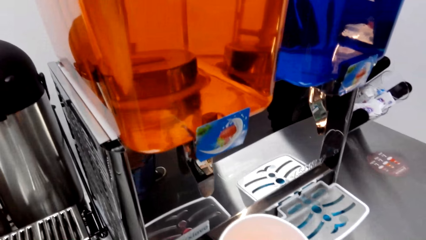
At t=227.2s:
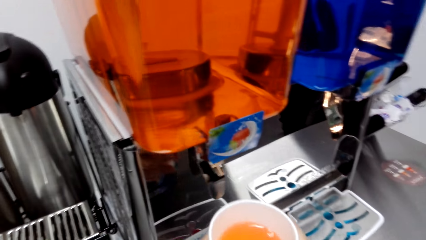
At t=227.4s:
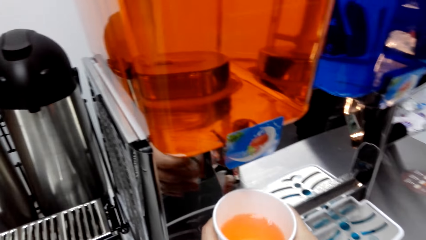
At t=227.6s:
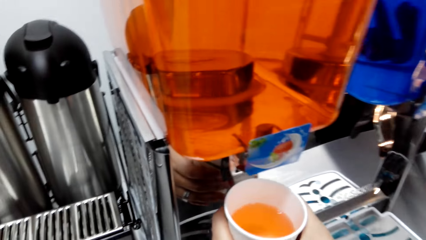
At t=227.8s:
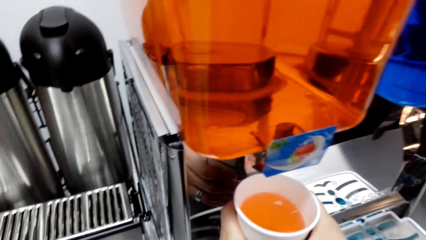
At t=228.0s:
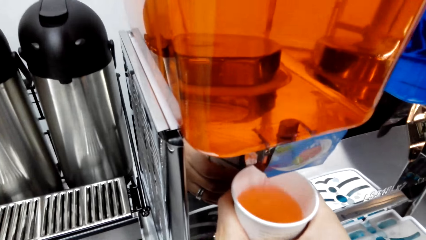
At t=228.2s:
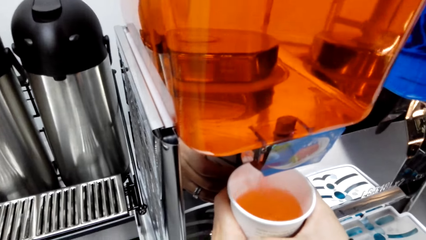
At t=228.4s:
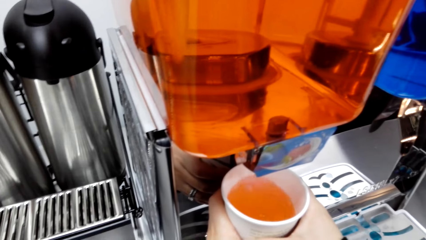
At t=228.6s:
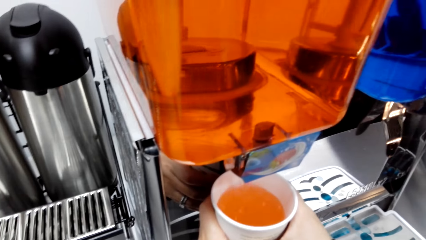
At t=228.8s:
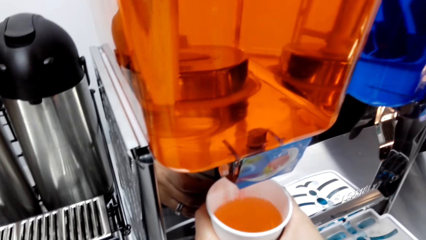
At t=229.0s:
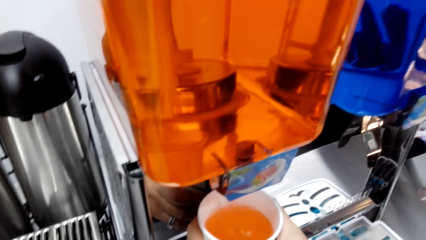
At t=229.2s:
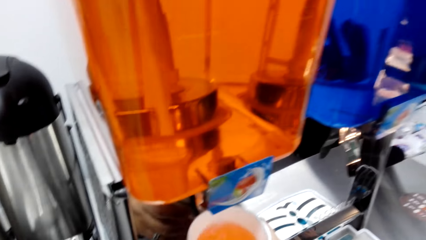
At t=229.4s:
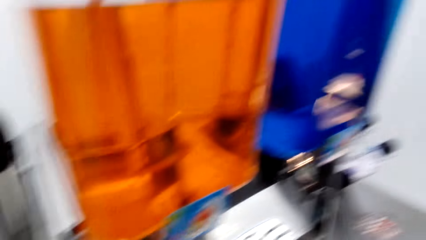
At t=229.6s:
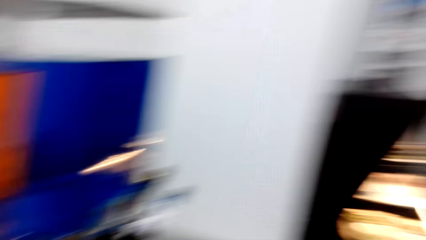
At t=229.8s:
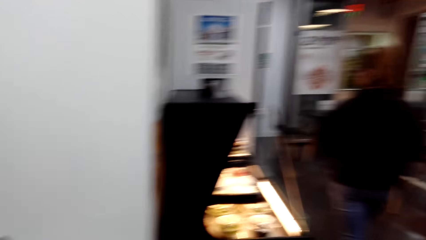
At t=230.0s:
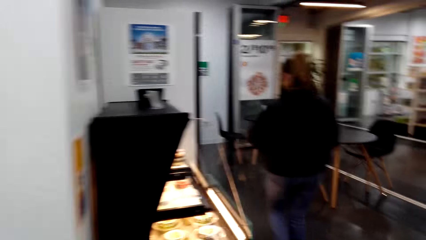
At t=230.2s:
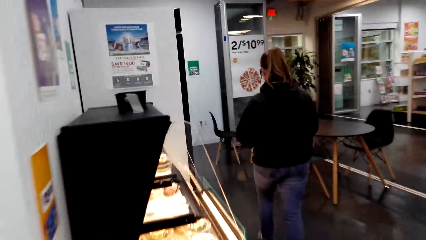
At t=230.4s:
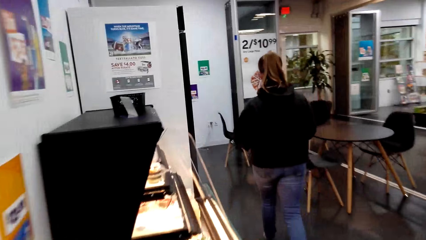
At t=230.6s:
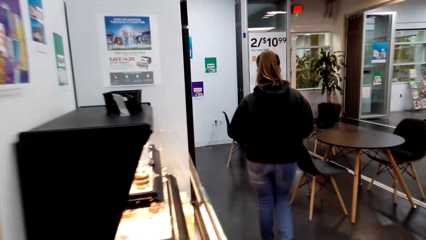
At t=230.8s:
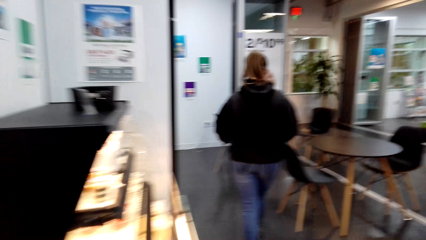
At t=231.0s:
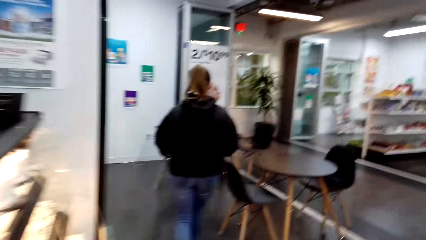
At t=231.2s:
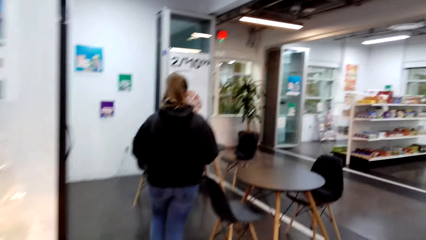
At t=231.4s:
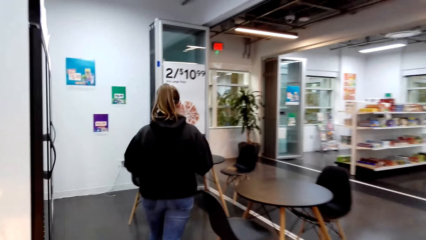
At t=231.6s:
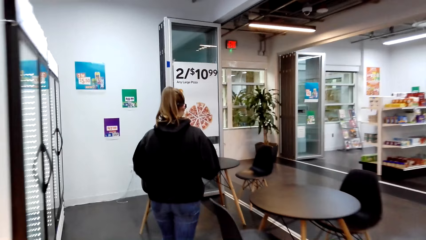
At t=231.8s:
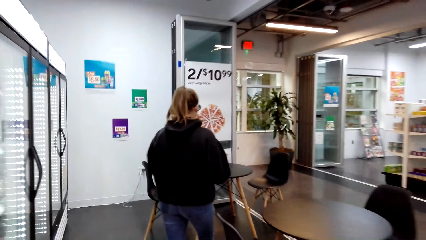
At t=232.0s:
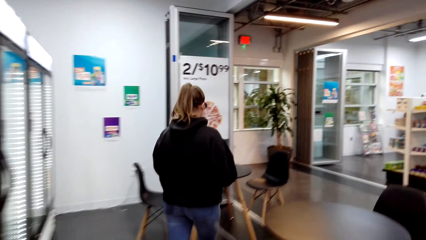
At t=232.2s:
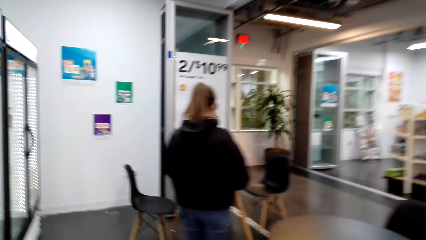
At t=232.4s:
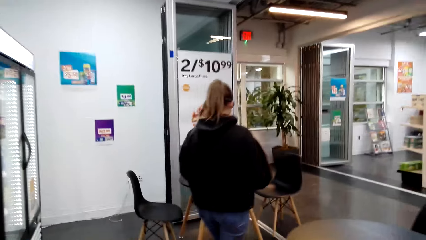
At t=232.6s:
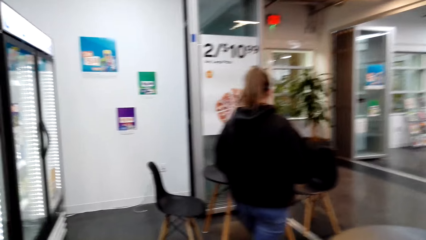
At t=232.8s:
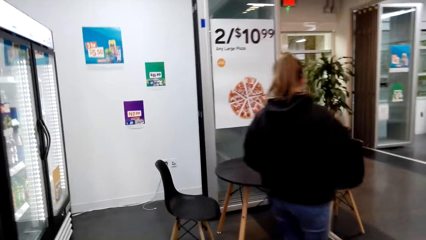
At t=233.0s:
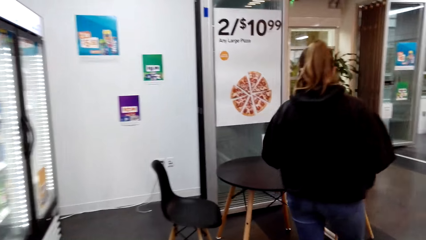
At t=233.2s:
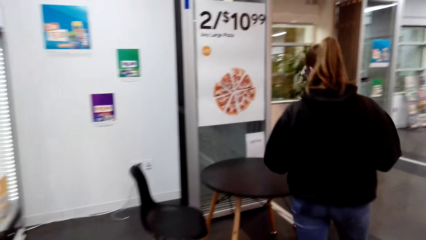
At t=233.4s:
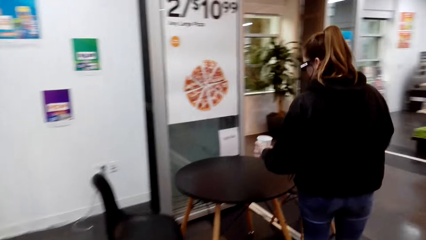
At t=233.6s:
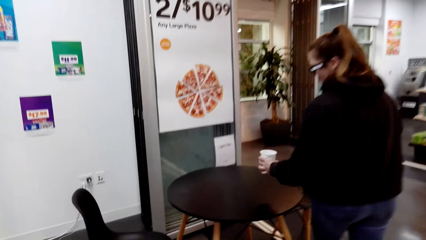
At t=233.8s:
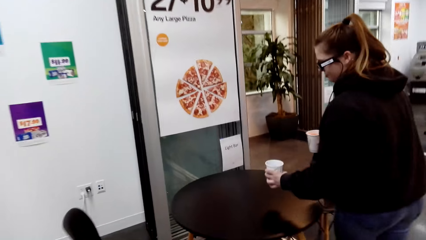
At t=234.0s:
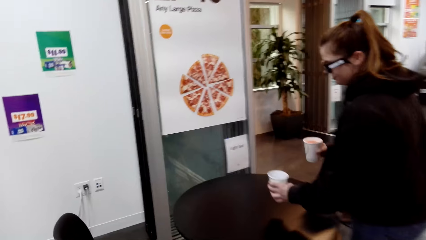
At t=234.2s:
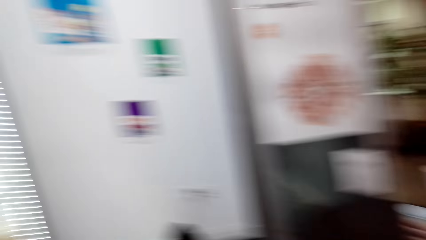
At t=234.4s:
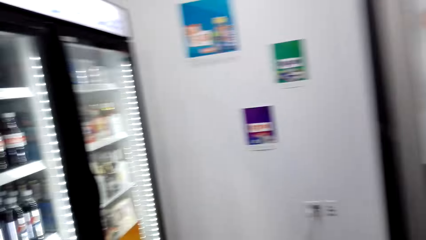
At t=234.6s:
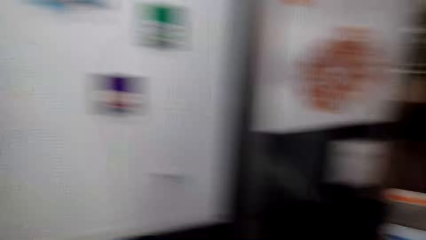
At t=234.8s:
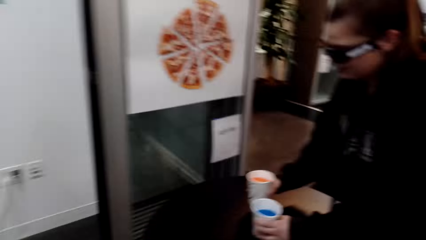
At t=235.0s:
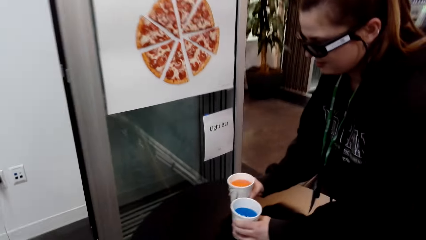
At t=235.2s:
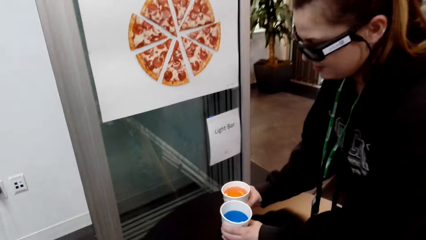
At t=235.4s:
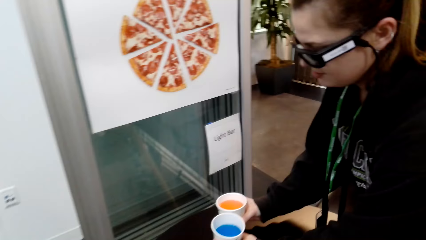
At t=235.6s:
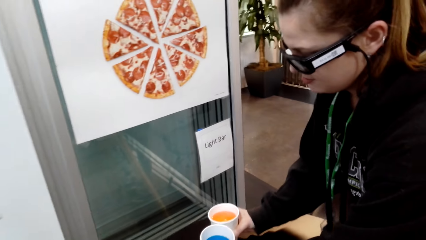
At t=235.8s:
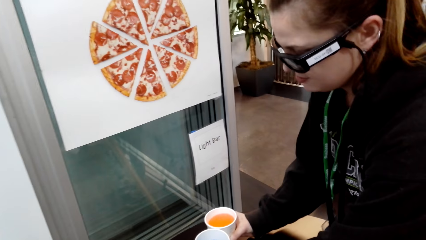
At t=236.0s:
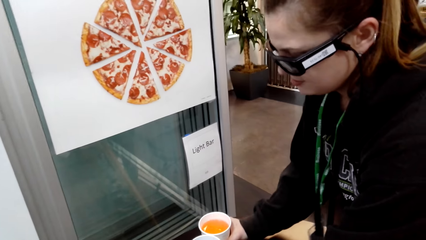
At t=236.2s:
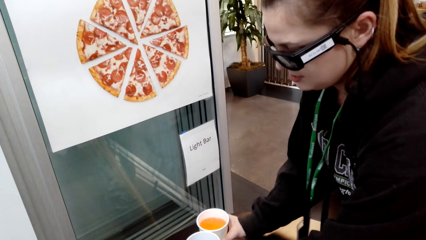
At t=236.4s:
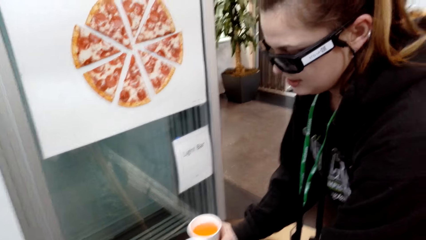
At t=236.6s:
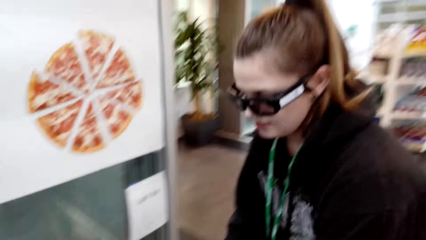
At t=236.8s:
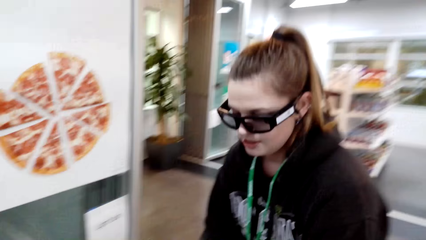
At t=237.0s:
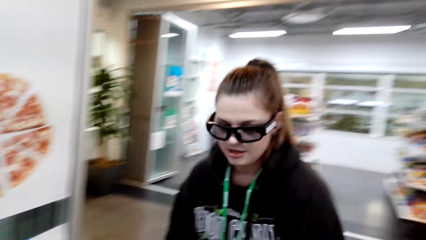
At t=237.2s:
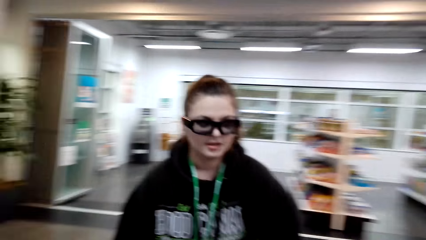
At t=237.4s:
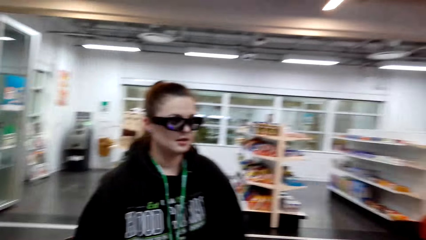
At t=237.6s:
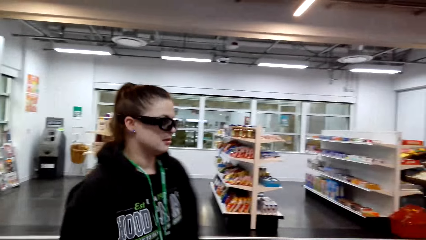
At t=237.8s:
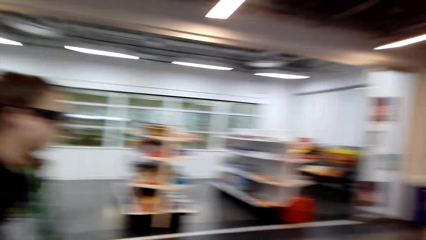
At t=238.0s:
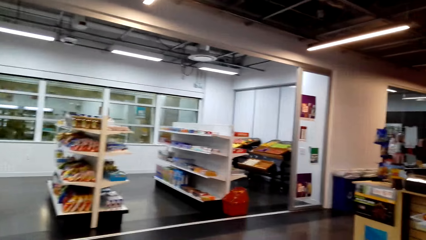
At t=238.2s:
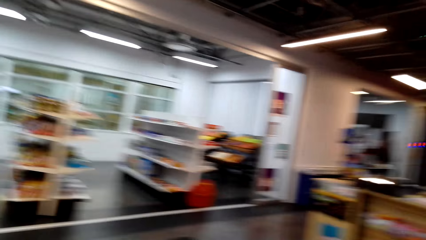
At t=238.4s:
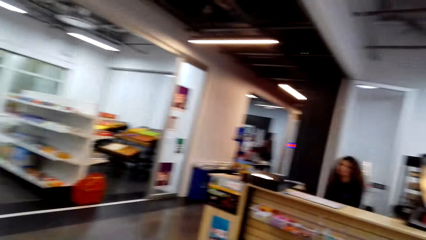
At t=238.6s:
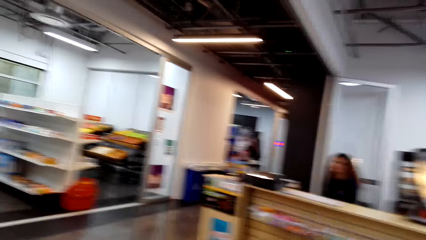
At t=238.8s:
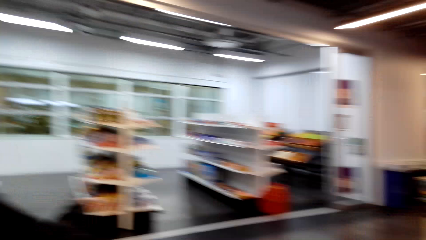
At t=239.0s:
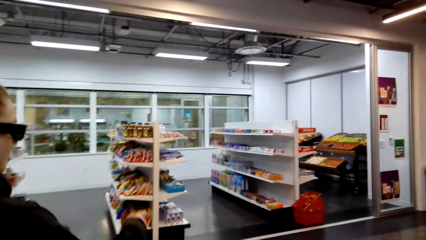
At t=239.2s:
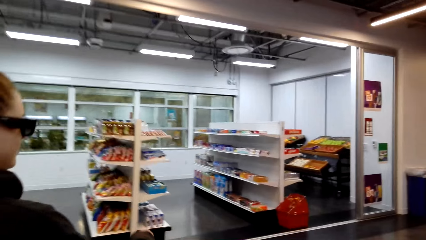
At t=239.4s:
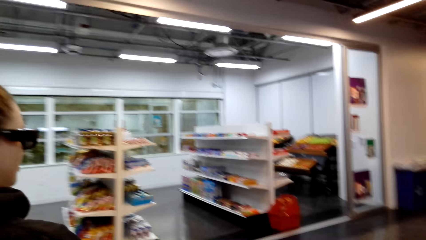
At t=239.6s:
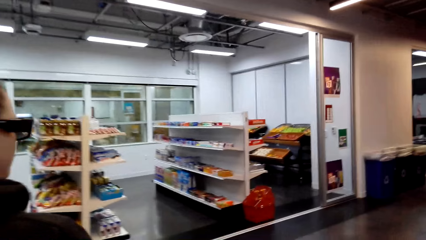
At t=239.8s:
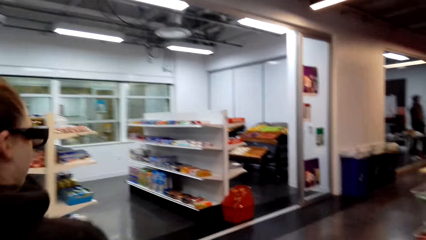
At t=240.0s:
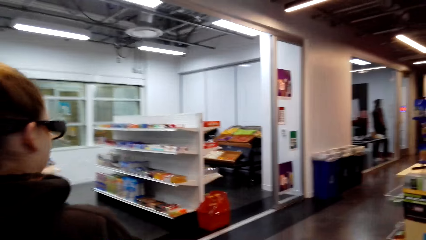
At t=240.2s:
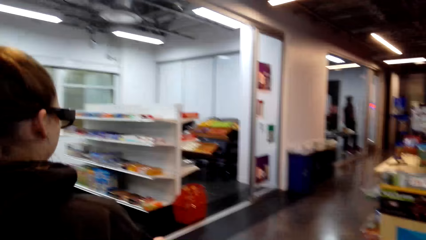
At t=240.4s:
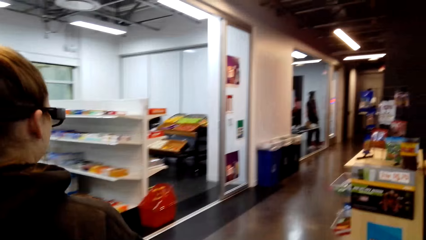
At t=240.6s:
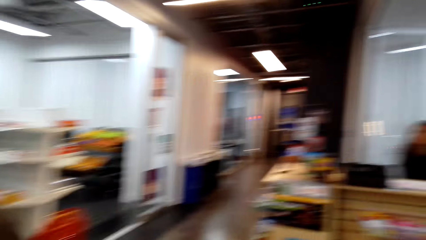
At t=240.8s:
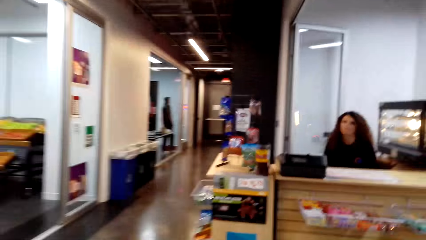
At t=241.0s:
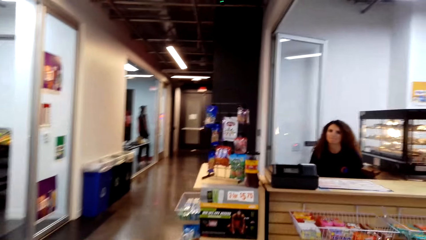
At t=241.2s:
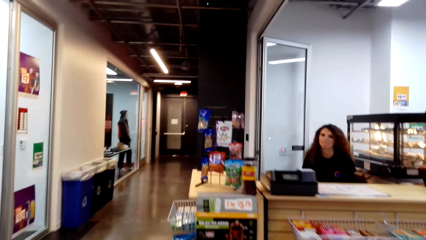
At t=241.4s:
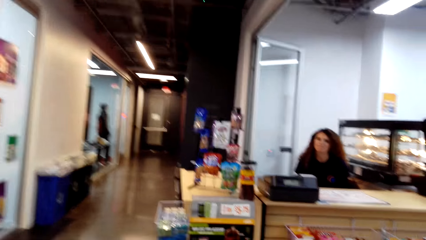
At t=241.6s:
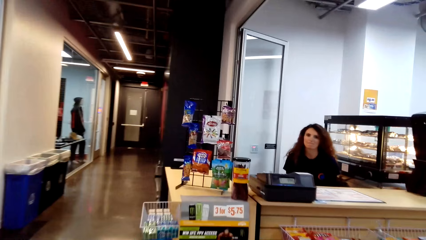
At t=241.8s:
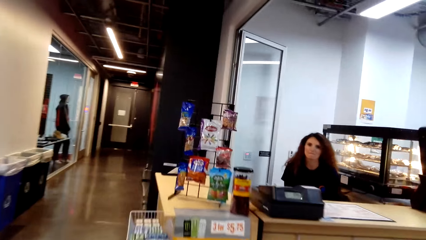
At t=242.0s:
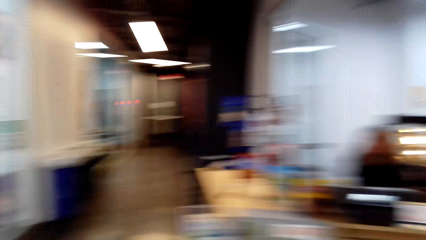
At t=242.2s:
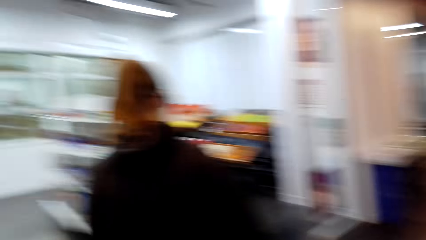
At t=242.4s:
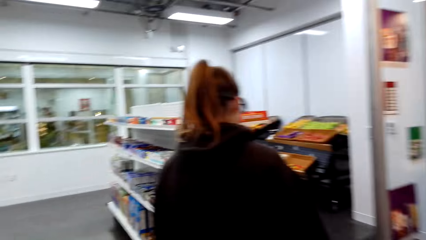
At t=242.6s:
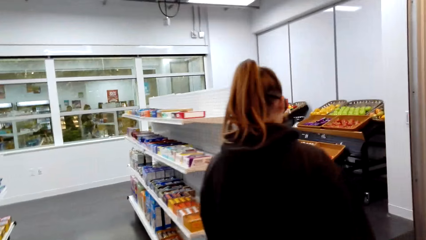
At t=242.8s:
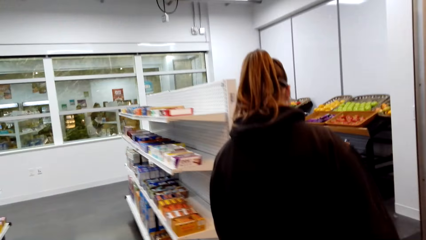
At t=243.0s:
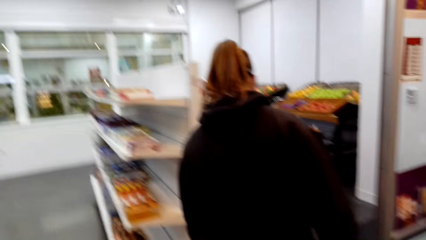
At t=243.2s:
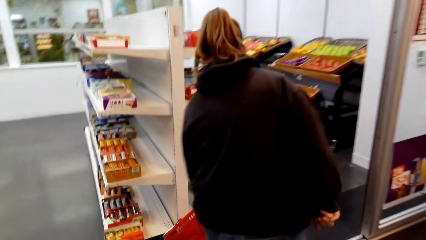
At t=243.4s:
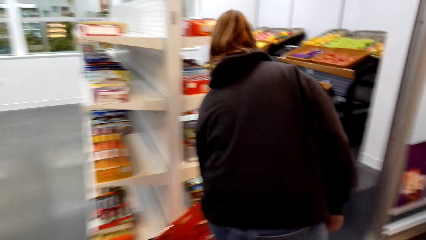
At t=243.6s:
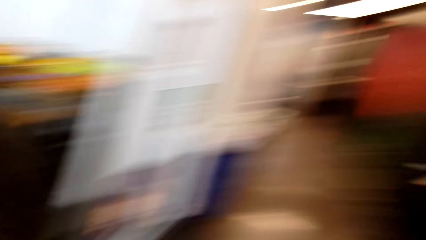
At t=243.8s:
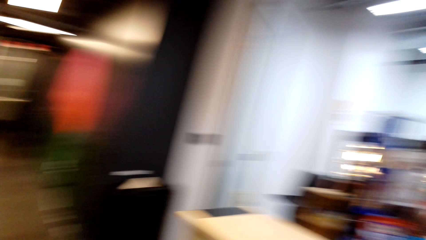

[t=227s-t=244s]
The camera wearer fills a tin with juice. They walk in a supermarket towards the tables. They converse with a person. The person puts the tin of juice on the table. The person converses with the camera wearer. The camera wearer moves the camera around the mall. They walk in the supermarket, converse with another person, and look around.
